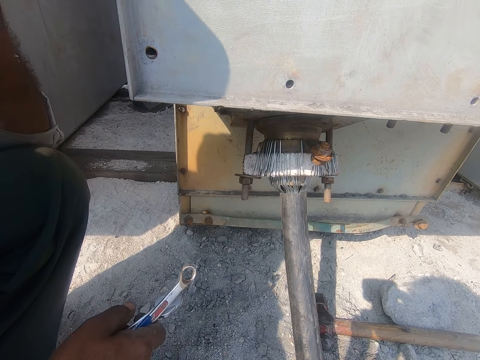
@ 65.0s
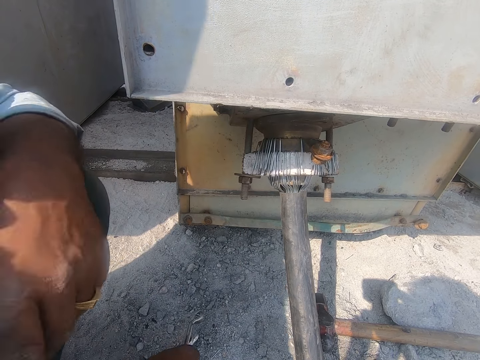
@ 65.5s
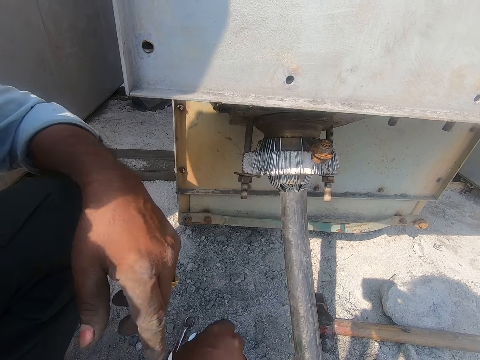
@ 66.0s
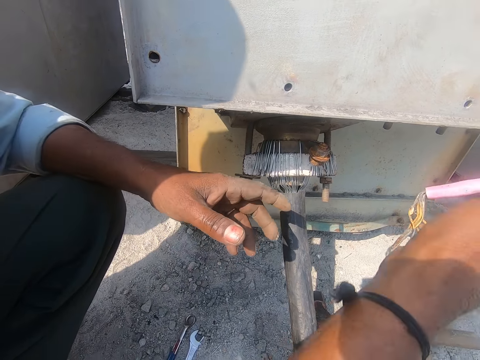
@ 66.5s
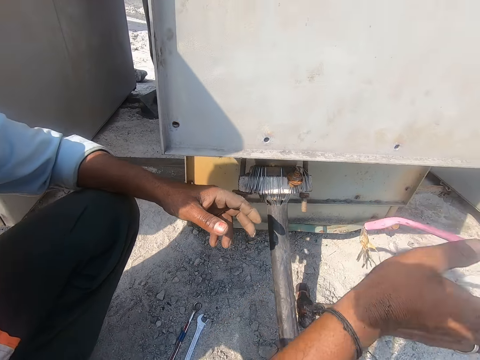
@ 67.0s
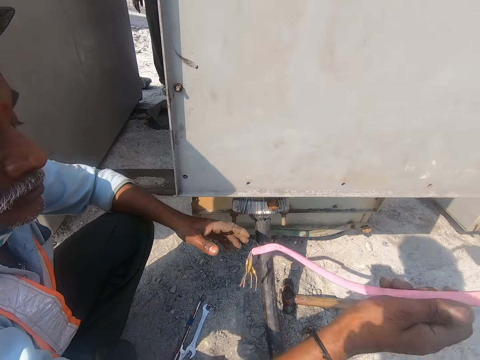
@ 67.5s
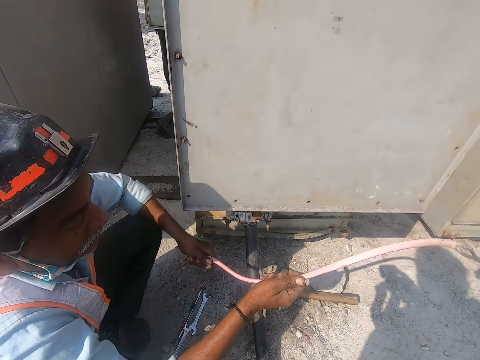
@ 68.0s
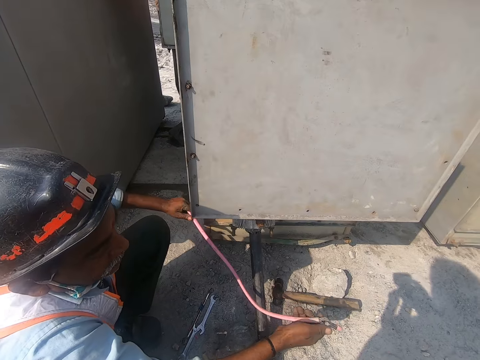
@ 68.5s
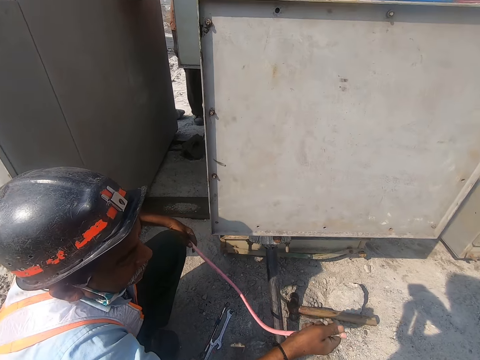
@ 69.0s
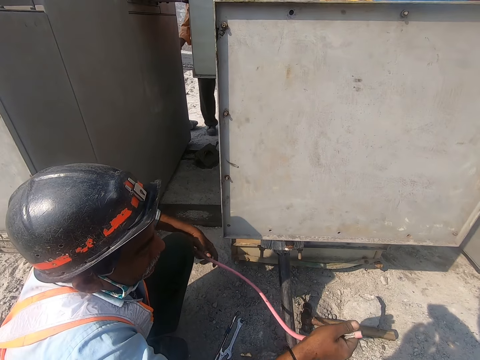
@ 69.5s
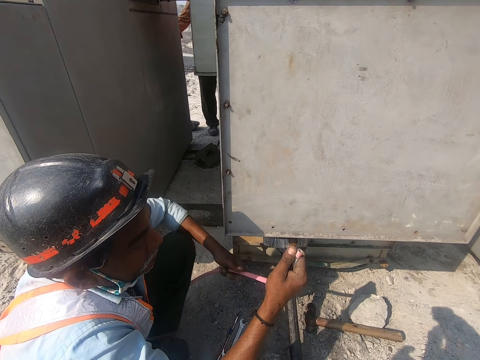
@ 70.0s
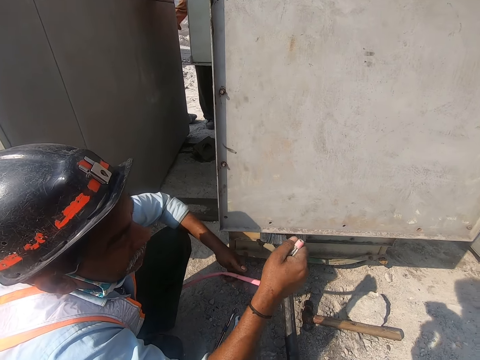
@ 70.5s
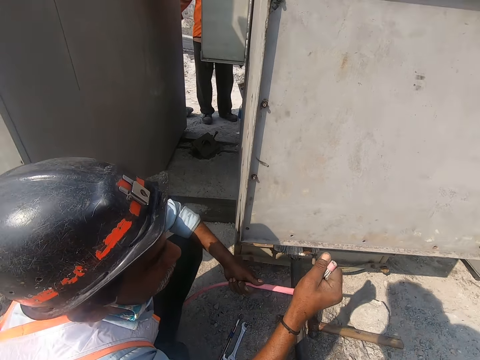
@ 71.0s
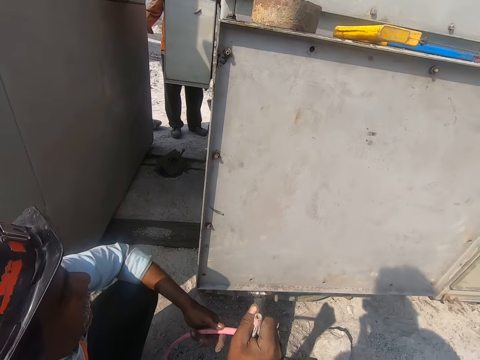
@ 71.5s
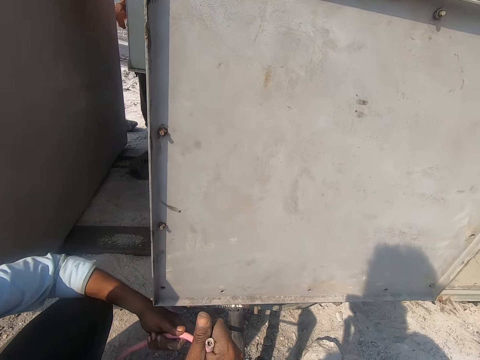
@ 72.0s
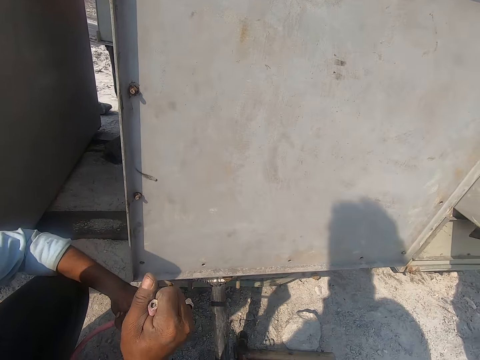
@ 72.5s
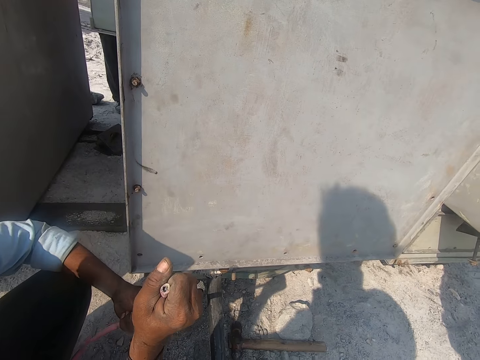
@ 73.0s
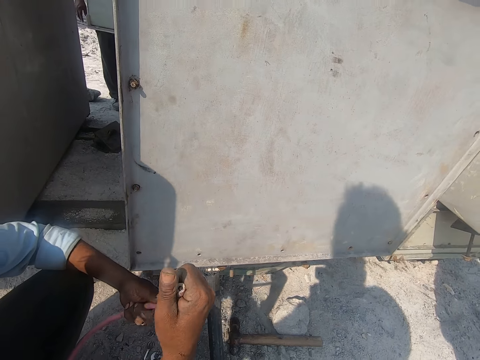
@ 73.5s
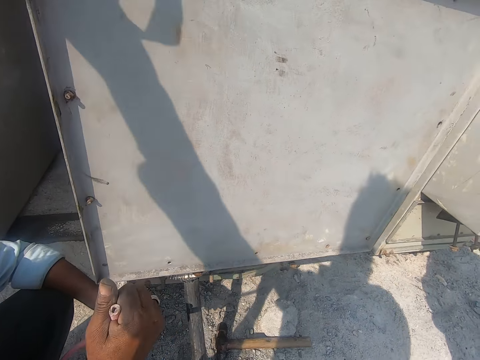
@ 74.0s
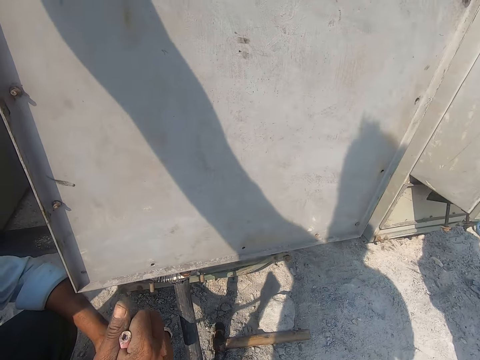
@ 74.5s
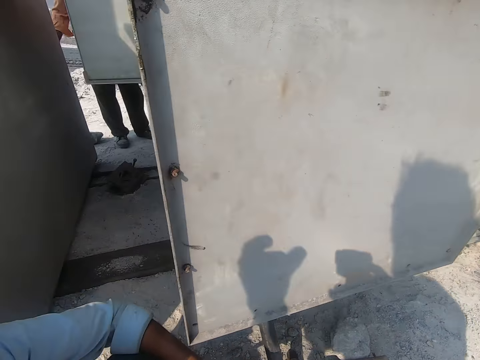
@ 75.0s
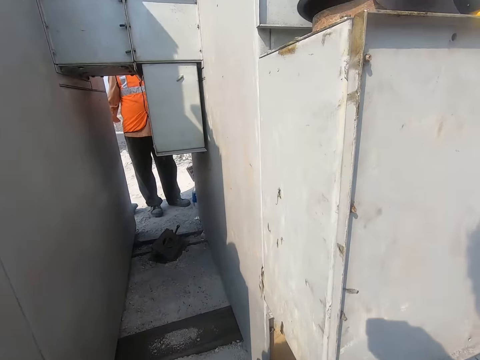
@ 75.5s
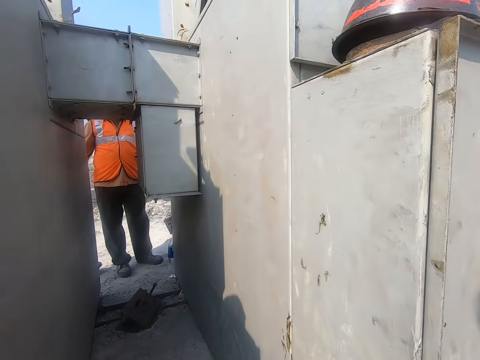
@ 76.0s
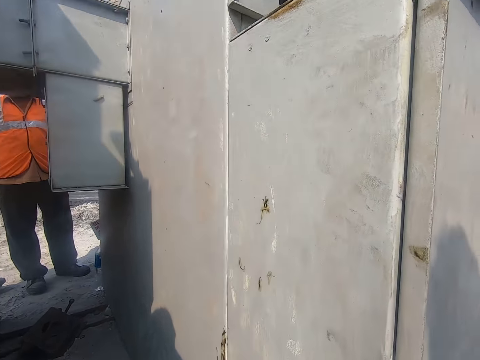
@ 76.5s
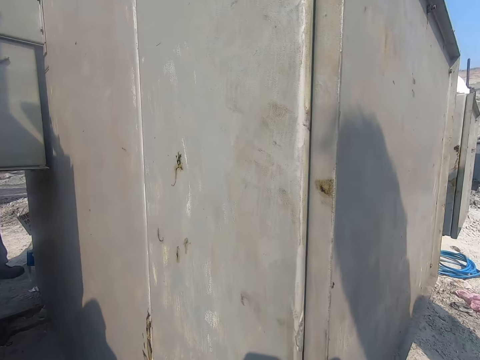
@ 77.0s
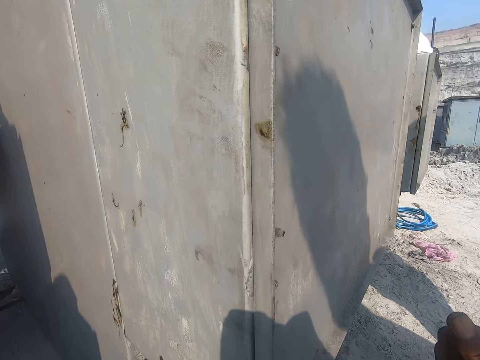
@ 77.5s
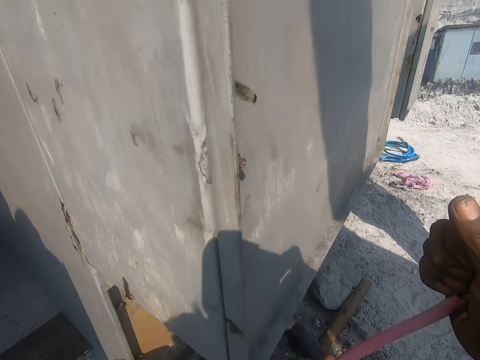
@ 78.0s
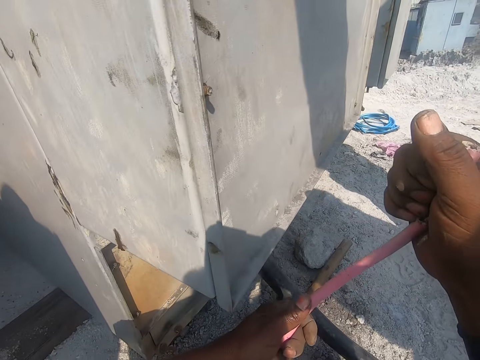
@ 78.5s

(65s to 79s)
A man moves the left hand, drops the spanners on the ground and holds the cable with the right hand. The camera wearer looks at the plastic coated wire with the man. The man holds the cable with both hands. The camera wearer turns around. They look around.

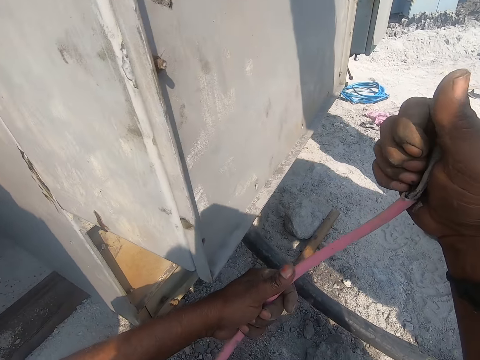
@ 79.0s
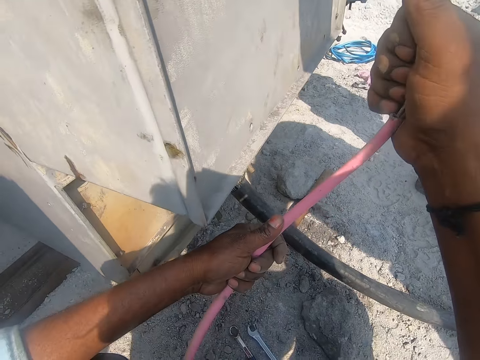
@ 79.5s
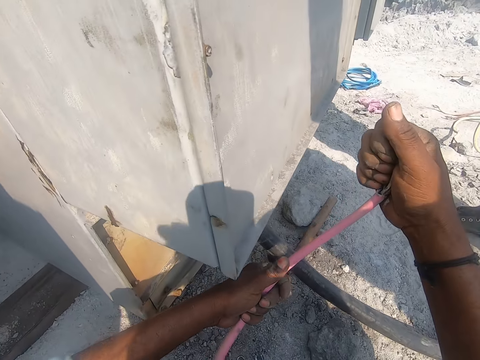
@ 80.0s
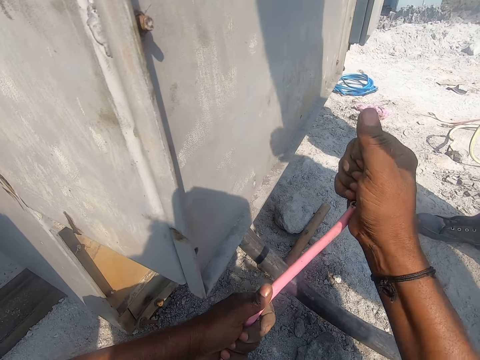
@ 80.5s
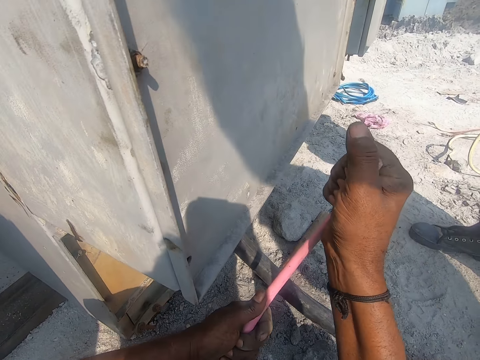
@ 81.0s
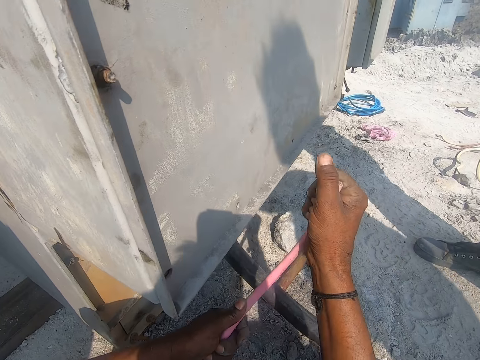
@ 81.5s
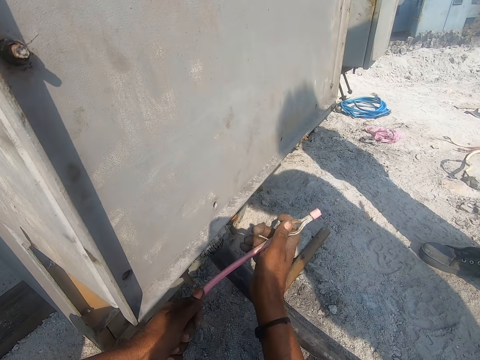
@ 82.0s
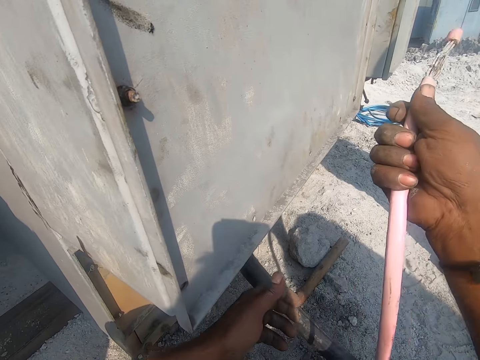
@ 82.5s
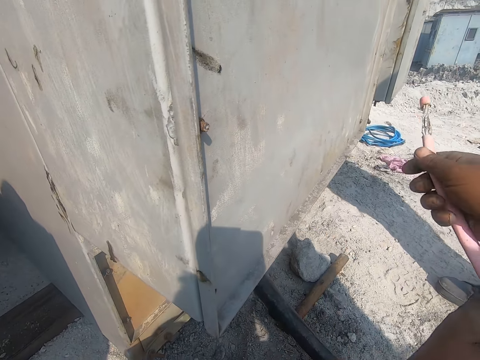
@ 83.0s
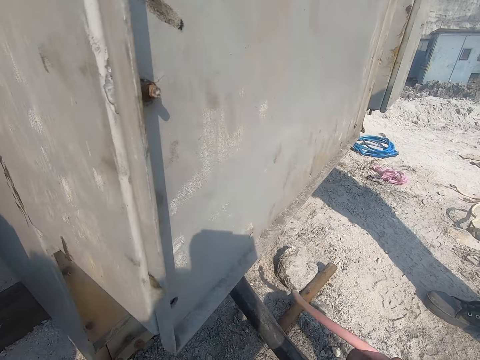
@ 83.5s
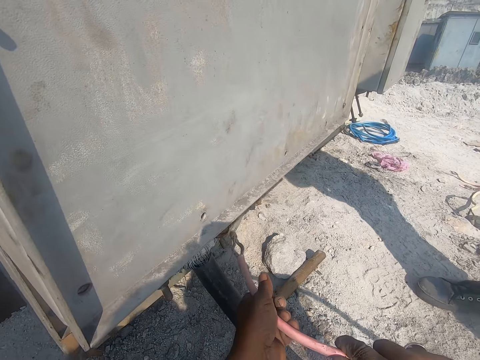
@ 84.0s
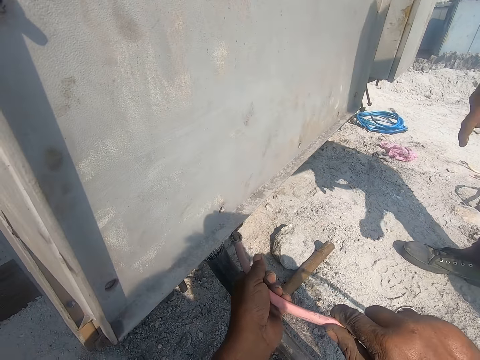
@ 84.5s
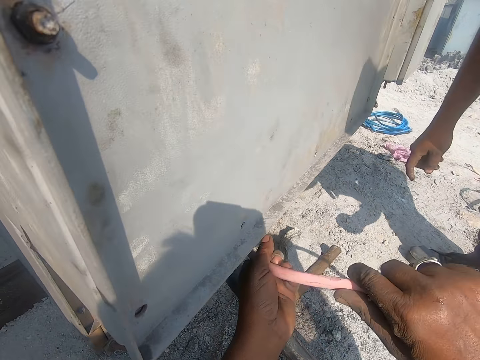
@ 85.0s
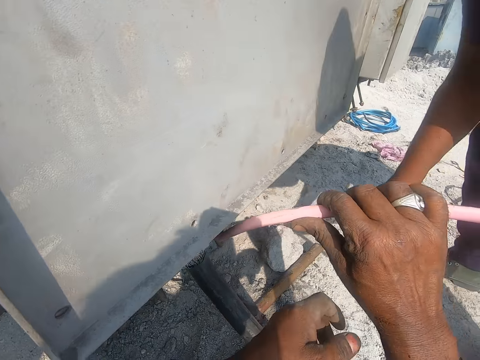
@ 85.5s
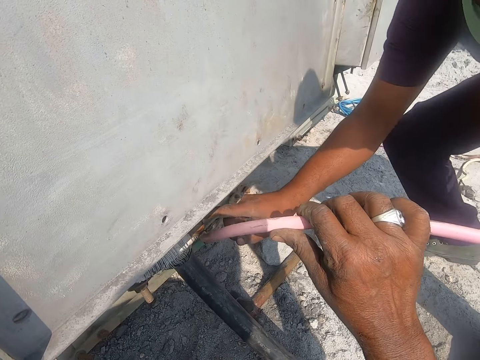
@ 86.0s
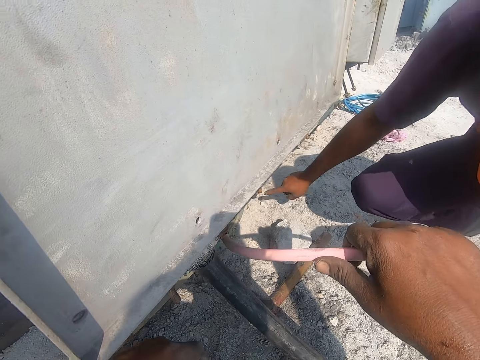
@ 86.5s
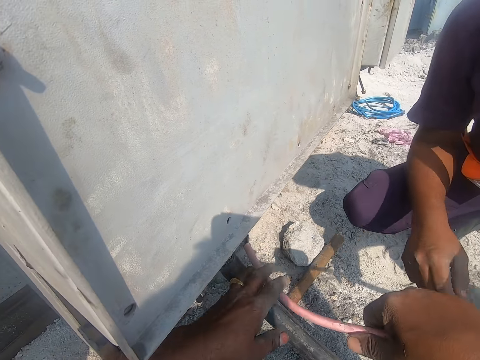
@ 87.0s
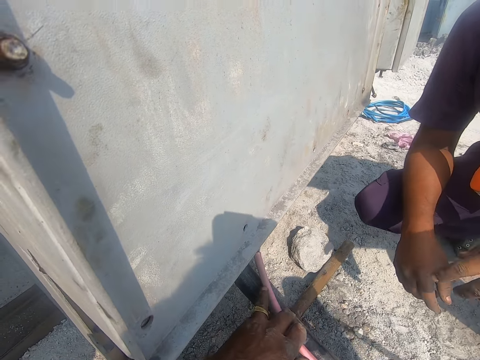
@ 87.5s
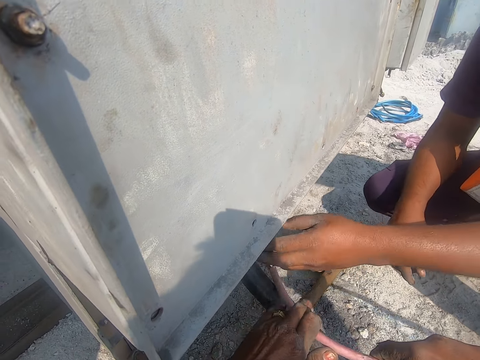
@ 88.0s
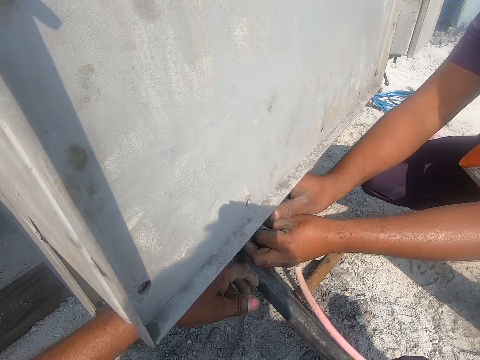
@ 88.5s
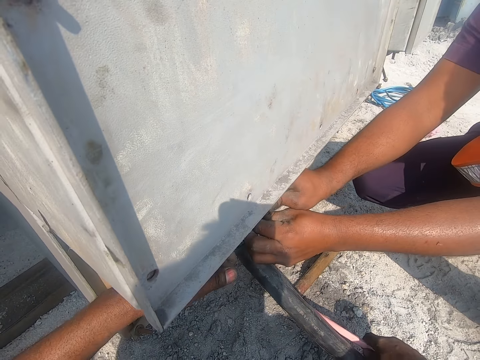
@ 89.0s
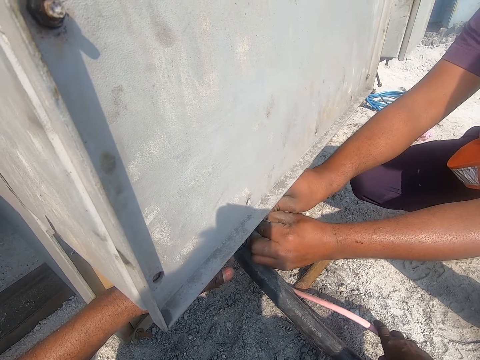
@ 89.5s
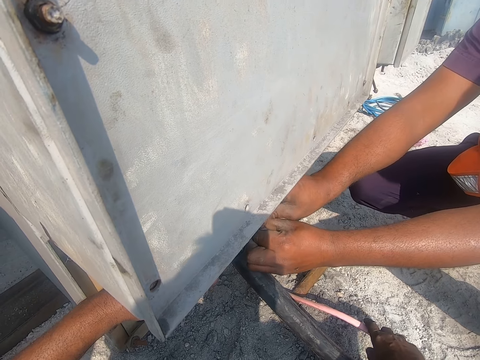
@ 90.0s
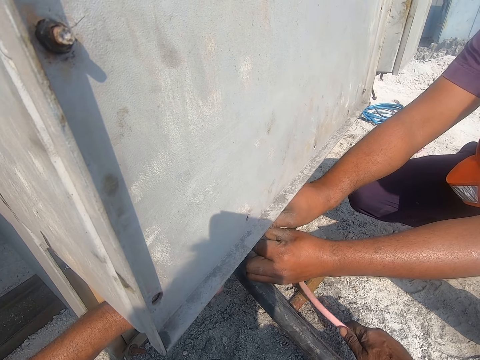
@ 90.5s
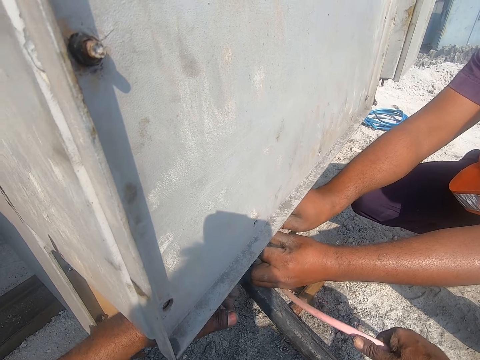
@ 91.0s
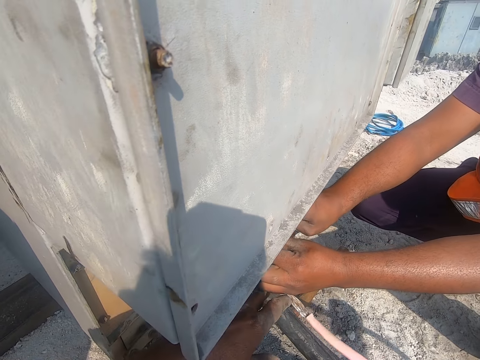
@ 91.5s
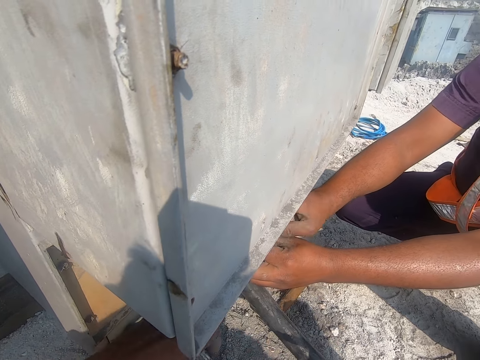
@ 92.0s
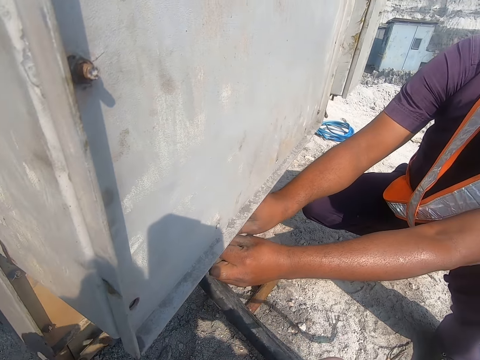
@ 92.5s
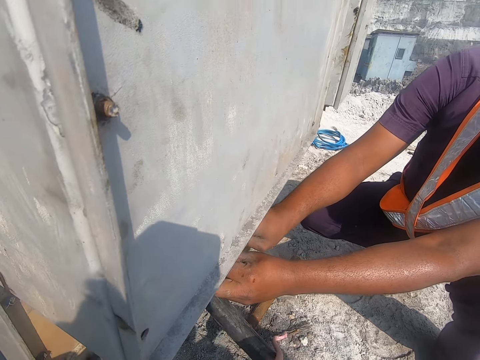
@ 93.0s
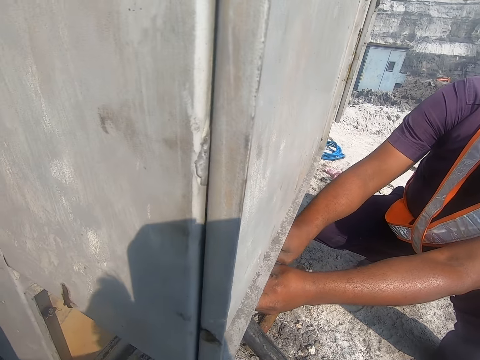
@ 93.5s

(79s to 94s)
A man holds the plastic coated wire or cable with both hands. The man moves the cable with both hands and connects the cable with both hands. Another man squats down and holds the bolt with both hands. The other man loosens the nut with both hands.
